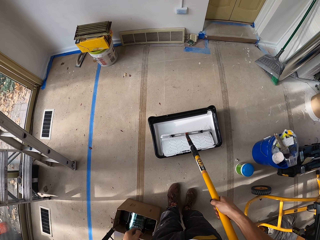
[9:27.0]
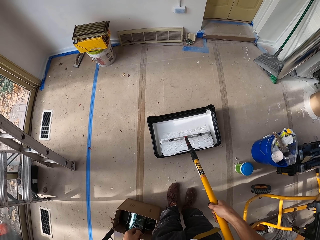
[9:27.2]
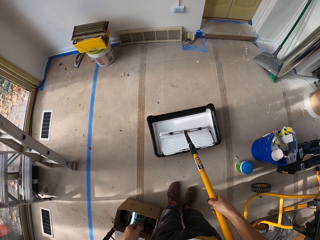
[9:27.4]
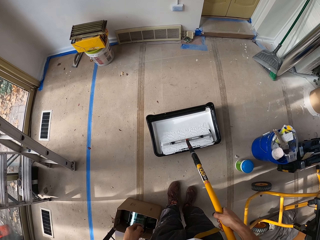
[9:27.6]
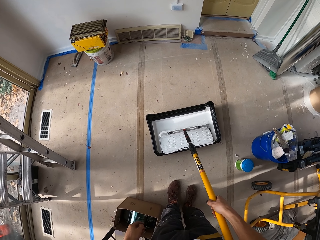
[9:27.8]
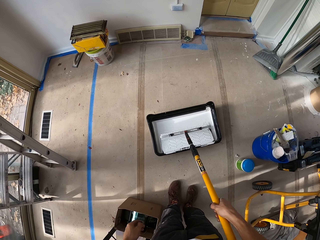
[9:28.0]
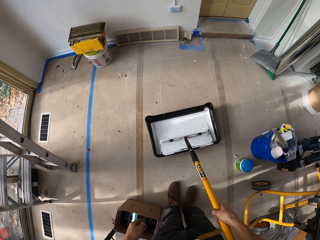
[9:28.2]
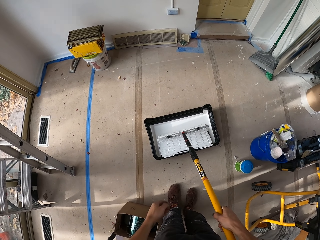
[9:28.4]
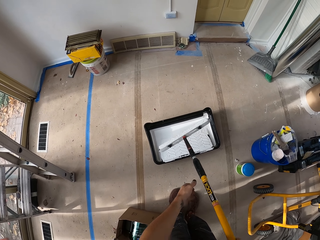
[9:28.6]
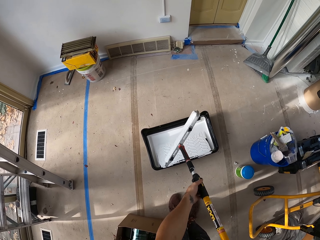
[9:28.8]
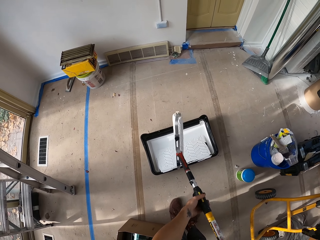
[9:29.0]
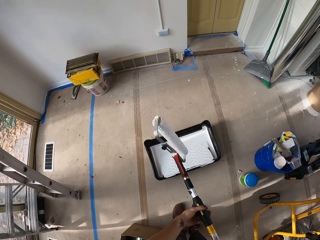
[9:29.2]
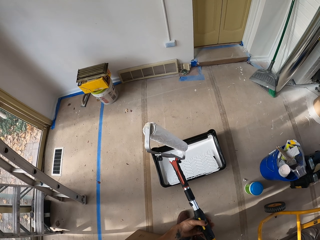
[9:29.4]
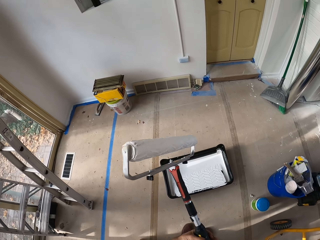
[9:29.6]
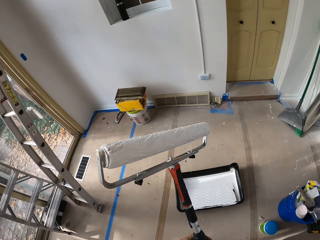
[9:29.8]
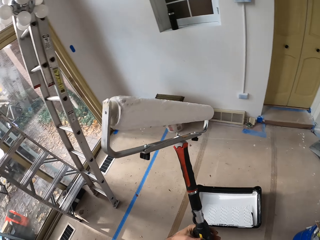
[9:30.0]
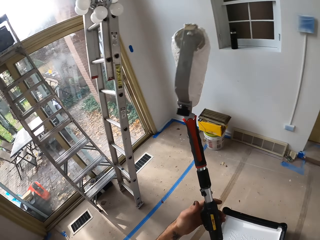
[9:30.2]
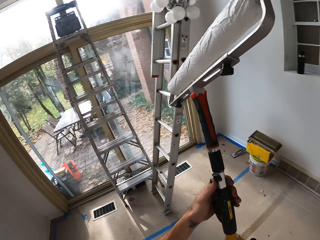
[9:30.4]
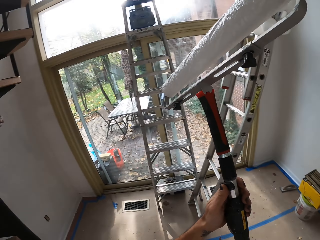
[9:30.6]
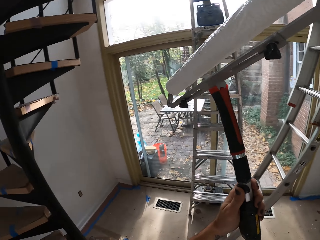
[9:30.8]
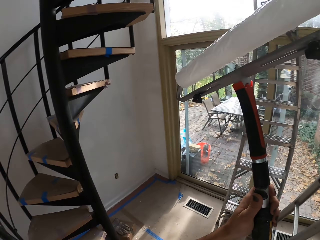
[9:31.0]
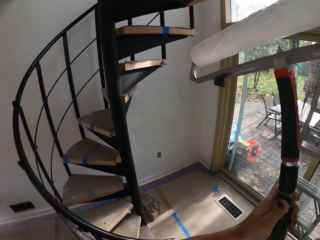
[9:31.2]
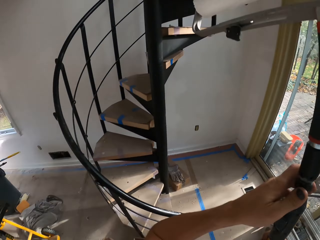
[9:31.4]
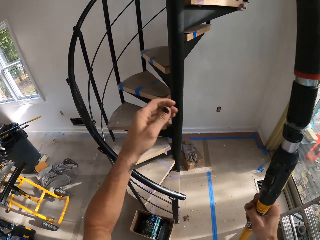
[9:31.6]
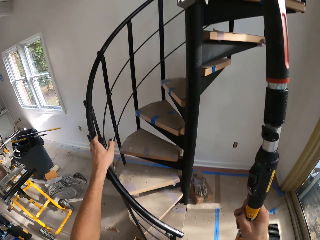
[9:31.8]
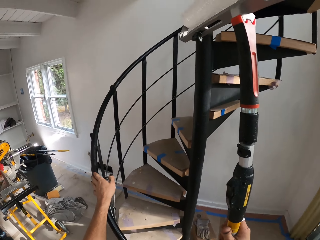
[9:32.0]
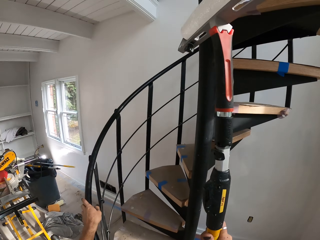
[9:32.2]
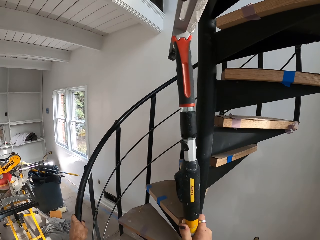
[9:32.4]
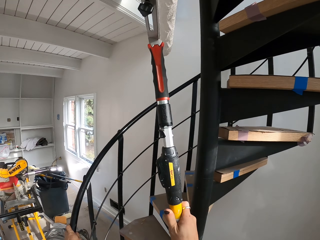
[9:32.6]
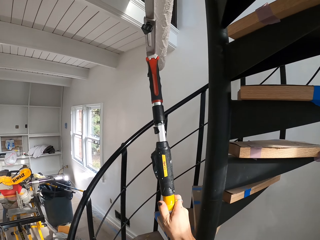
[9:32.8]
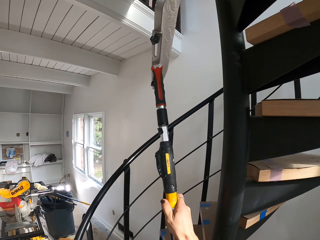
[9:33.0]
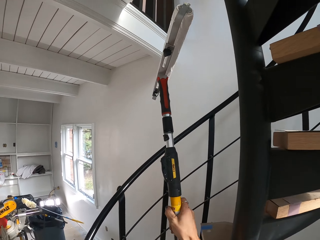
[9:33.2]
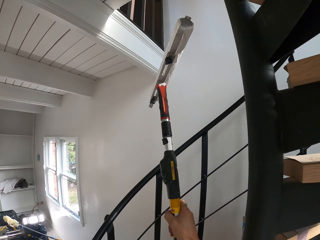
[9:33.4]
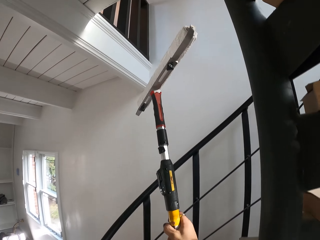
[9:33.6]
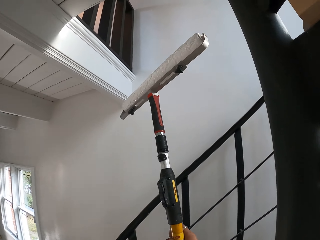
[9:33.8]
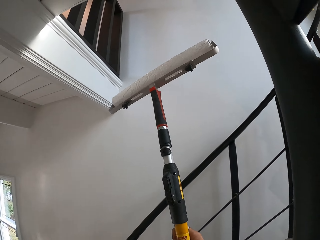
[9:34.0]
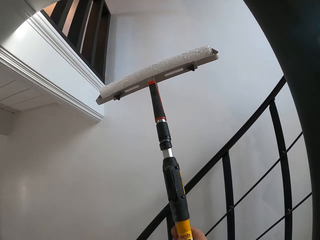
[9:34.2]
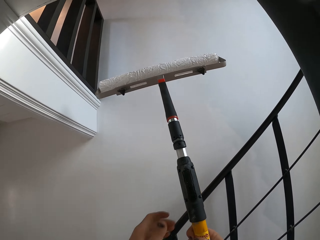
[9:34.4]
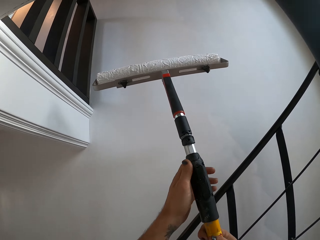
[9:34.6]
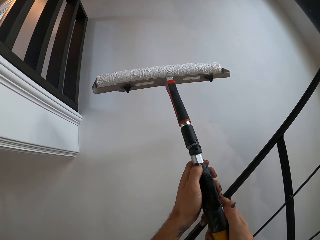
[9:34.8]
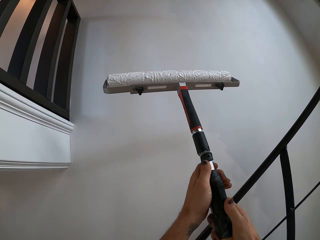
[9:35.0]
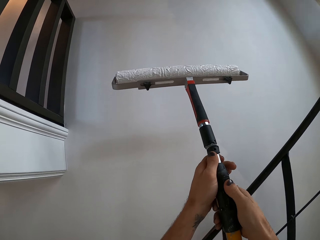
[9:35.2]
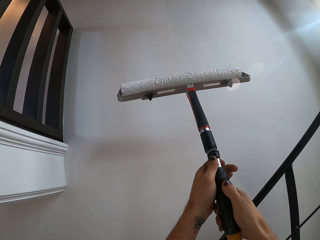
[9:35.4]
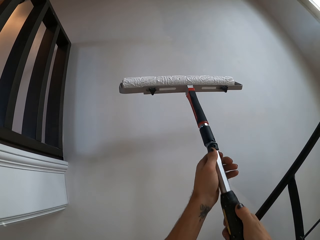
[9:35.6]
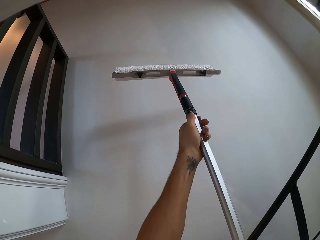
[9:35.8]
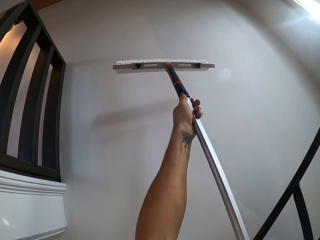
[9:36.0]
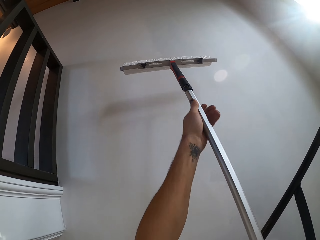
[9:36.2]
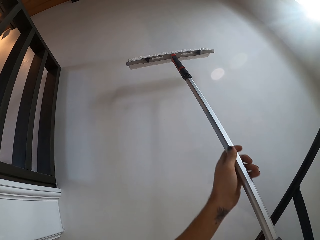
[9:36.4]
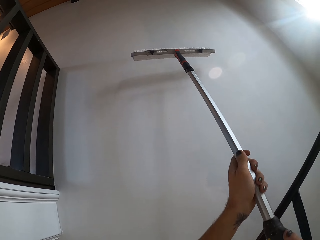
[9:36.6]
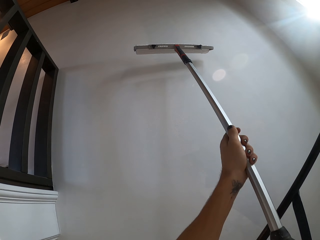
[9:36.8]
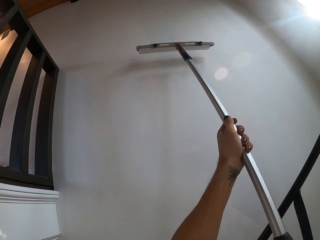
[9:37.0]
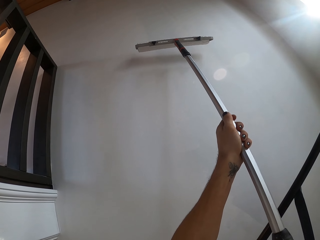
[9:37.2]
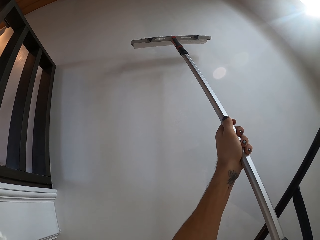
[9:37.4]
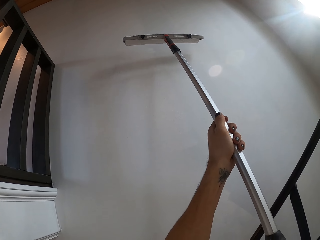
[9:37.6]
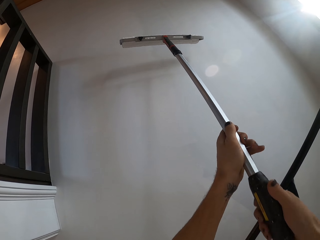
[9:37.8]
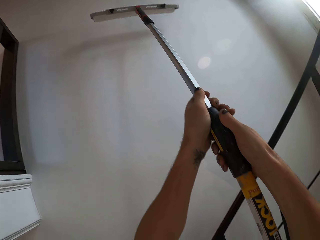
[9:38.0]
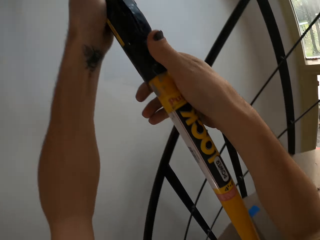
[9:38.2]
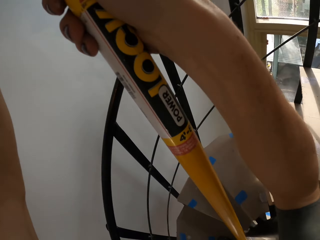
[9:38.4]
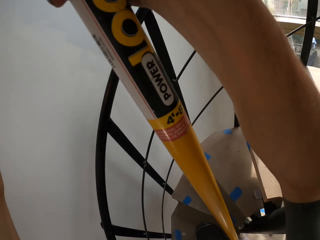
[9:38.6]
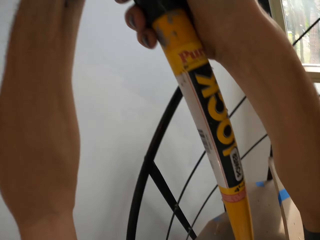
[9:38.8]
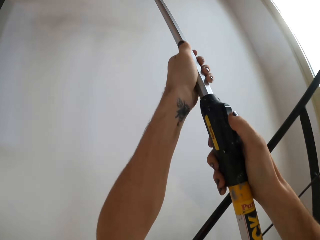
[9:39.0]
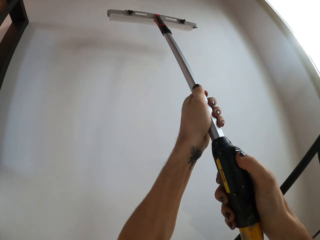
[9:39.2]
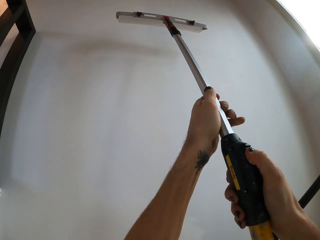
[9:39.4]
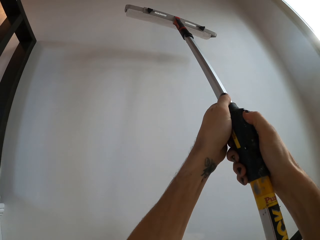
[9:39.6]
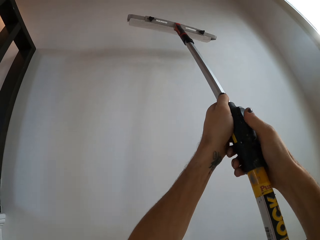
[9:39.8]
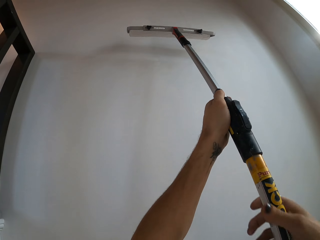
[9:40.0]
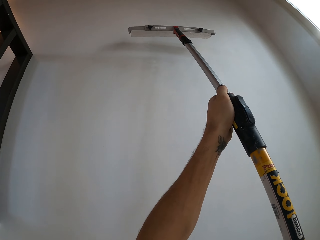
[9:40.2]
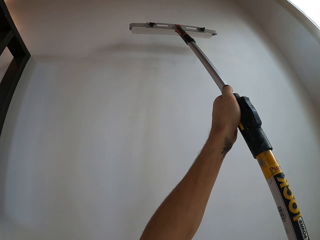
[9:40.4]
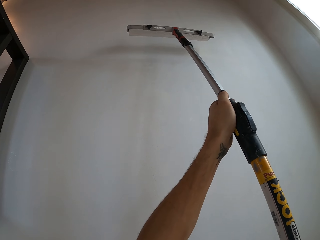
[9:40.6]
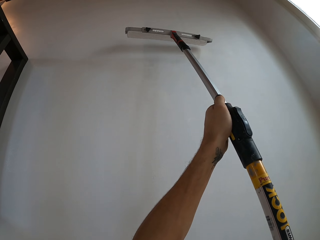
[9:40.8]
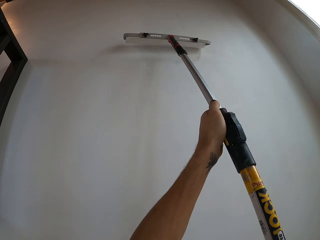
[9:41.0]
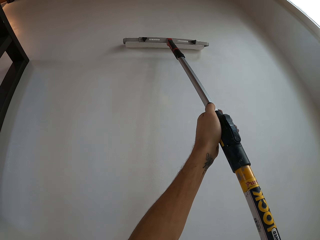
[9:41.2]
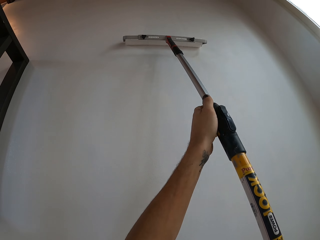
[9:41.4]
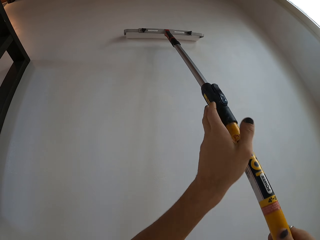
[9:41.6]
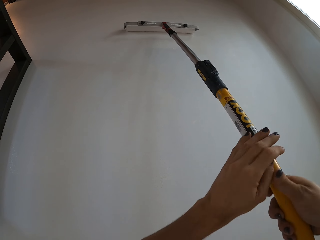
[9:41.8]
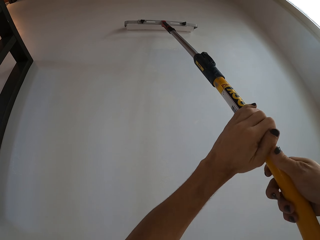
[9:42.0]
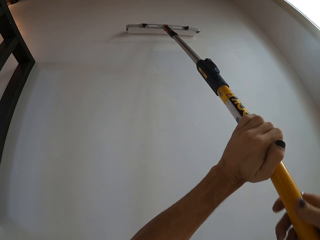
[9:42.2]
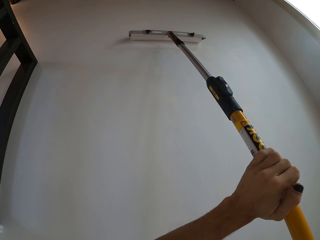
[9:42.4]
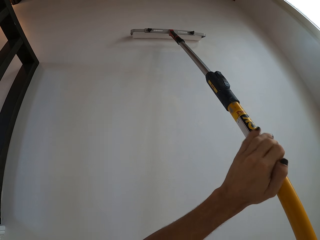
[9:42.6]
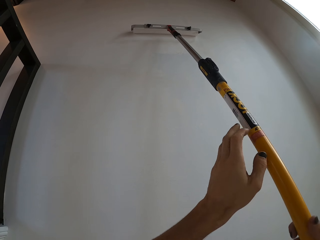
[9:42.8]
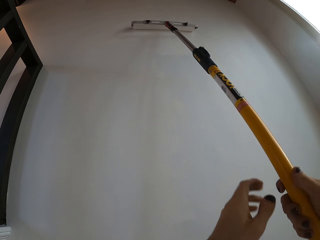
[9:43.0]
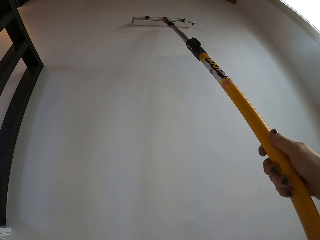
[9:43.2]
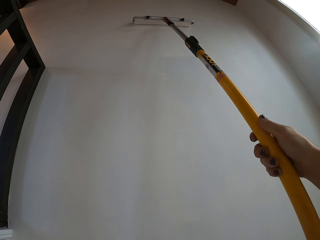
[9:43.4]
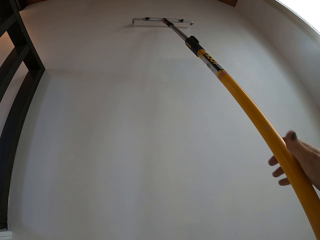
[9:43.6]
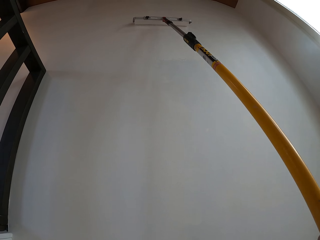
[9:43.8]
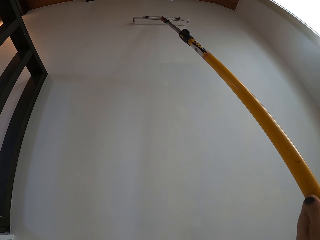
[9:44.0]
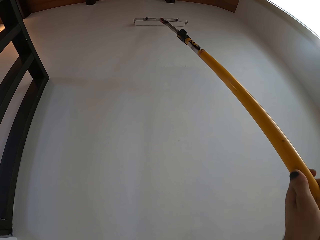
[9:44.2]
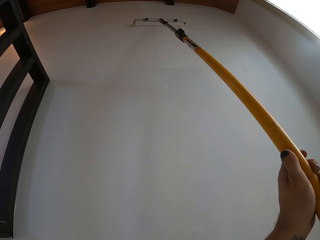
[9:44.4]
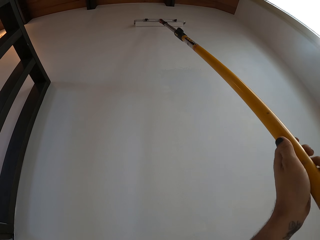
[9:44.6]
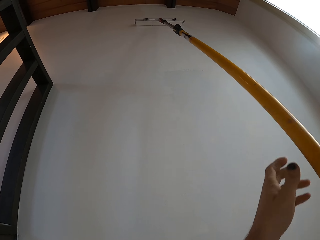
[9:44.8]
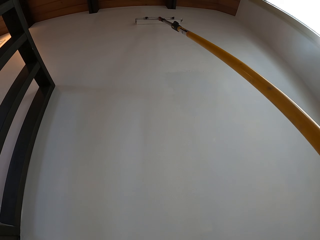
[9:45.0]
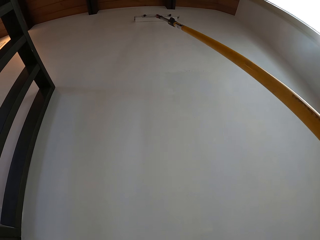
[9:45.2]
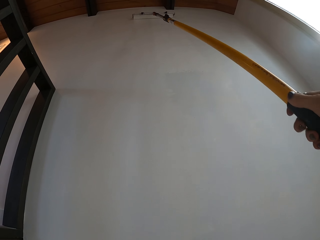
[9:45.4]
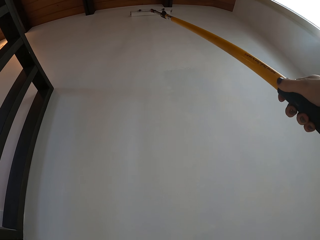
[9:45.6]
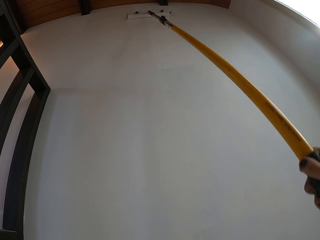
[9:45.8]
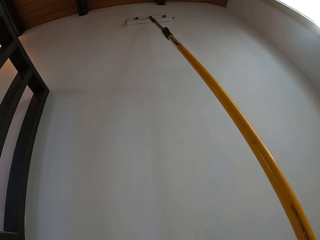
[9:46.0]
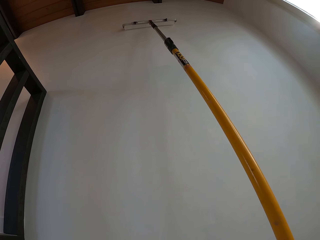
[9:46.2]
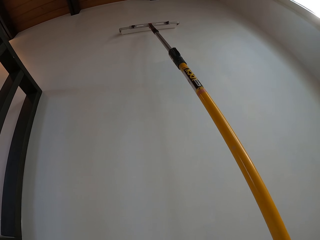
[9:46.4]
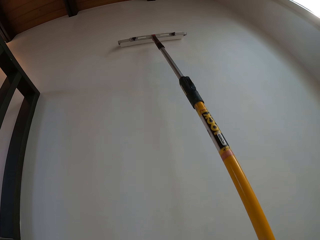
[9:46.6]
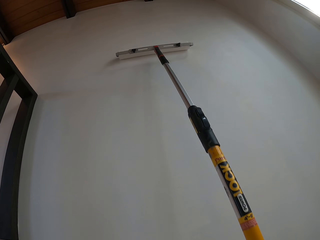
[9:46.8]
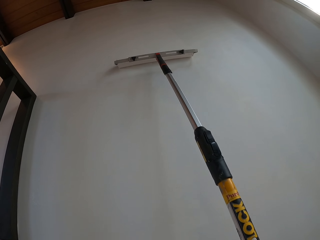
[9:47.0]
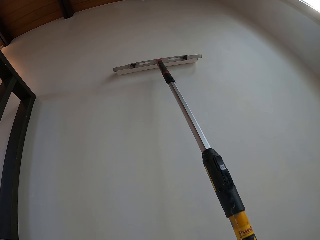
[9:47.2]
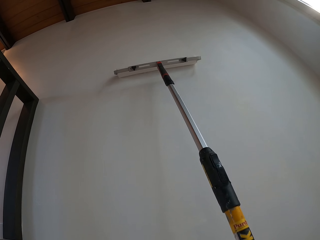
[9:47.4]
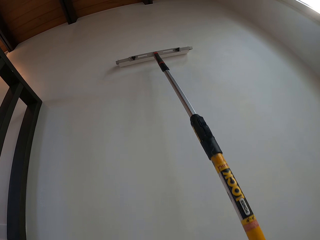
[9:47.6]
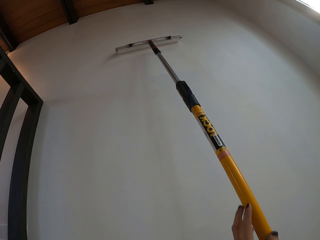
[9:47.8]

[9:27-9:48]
The camera wearer lifts the roller brush with paint. They adjust the roller brush. They paint a wall with the roller. They paint the wall.
